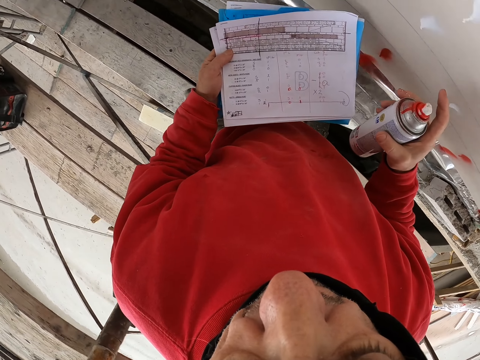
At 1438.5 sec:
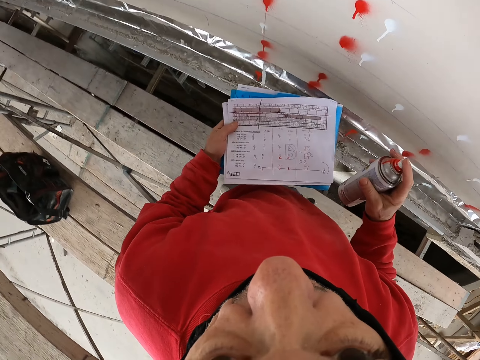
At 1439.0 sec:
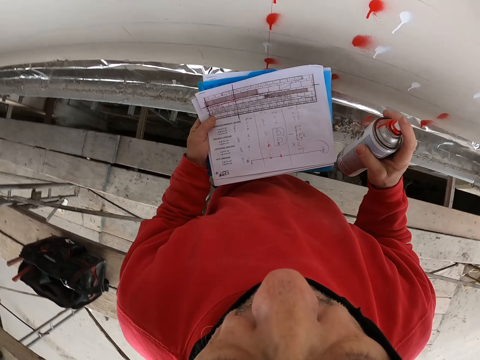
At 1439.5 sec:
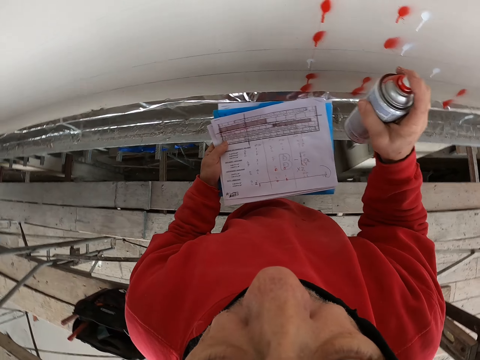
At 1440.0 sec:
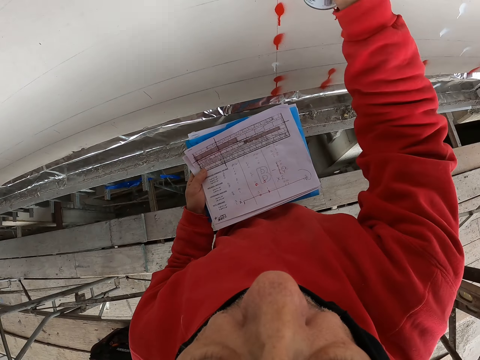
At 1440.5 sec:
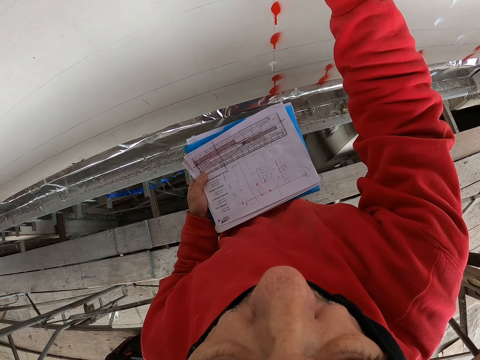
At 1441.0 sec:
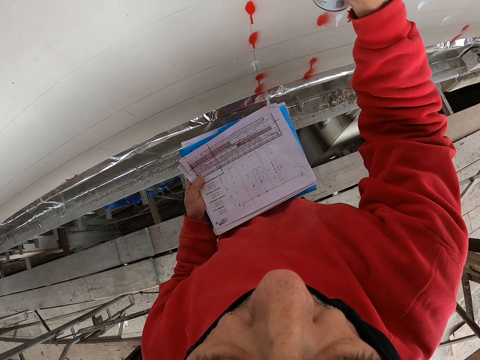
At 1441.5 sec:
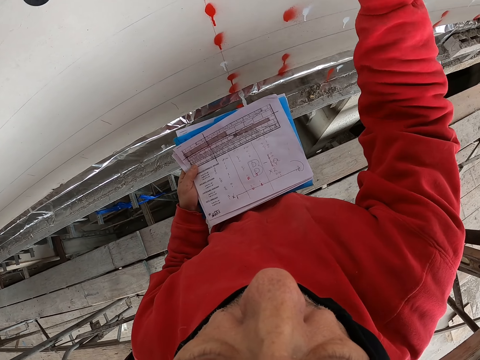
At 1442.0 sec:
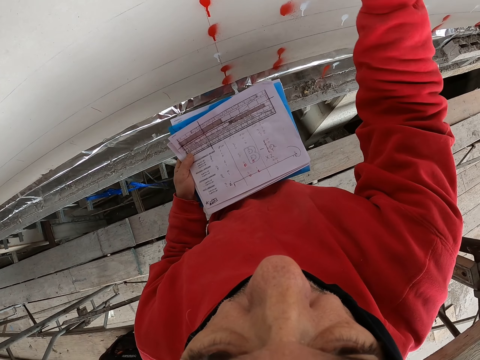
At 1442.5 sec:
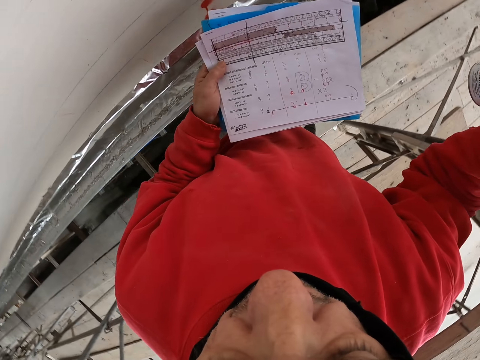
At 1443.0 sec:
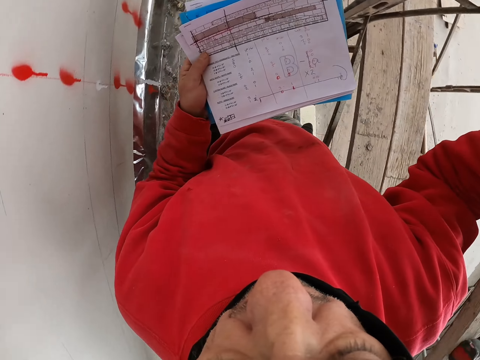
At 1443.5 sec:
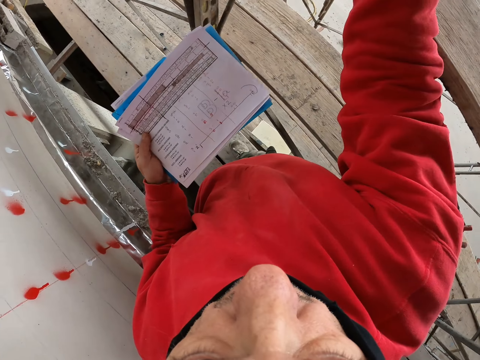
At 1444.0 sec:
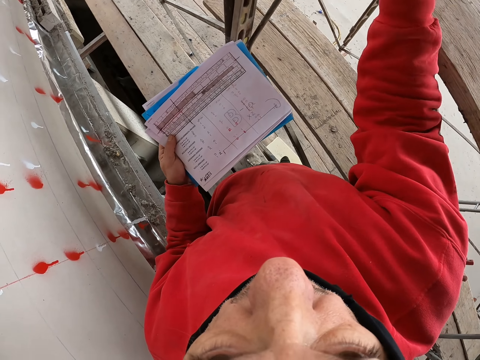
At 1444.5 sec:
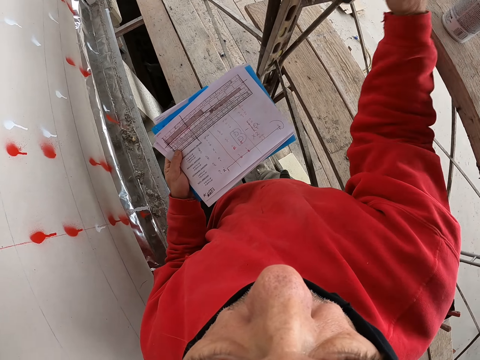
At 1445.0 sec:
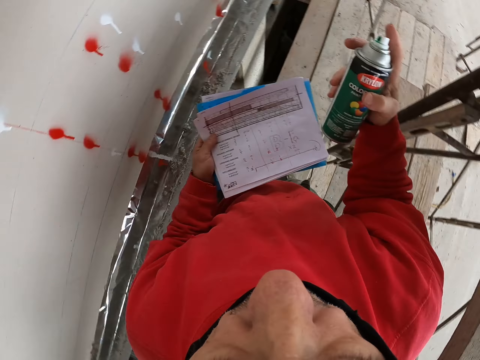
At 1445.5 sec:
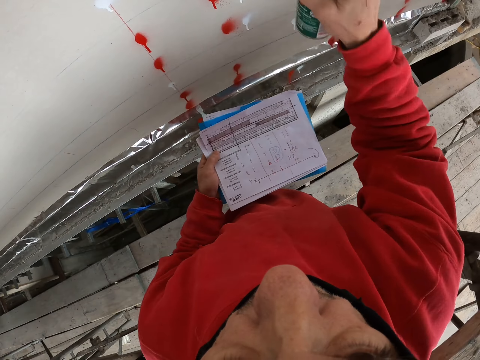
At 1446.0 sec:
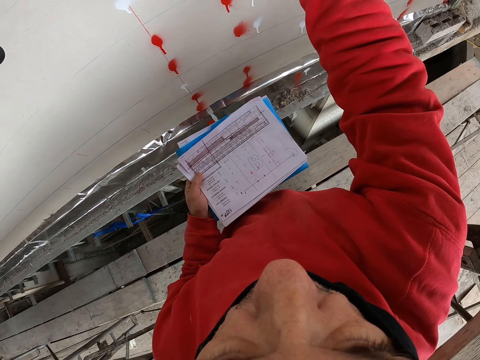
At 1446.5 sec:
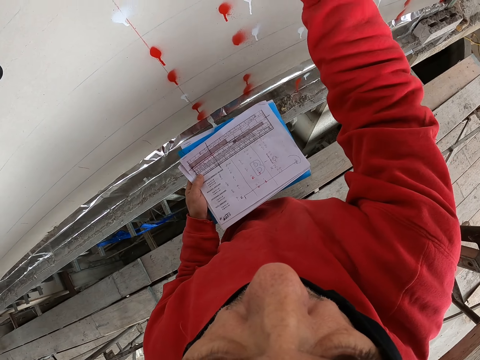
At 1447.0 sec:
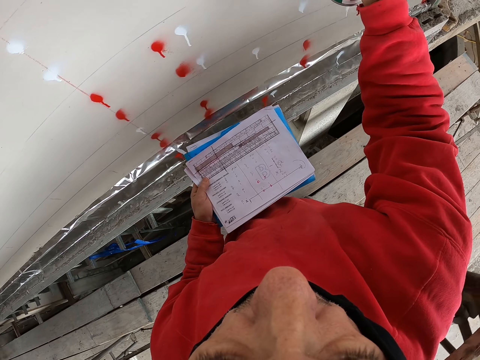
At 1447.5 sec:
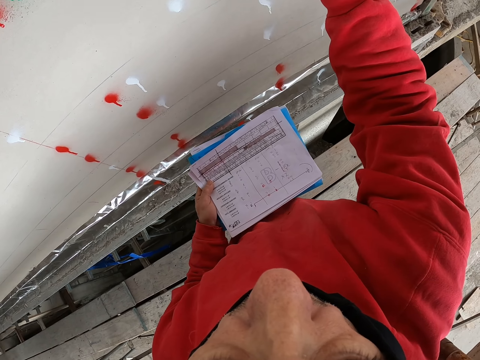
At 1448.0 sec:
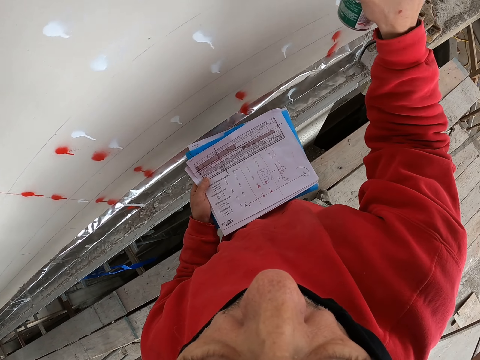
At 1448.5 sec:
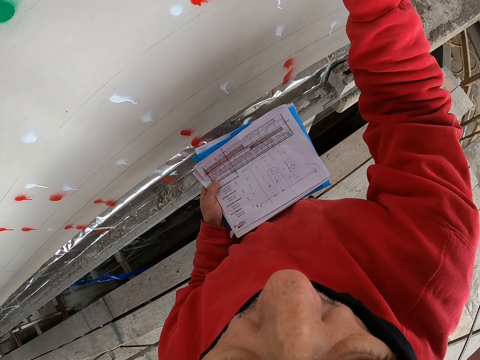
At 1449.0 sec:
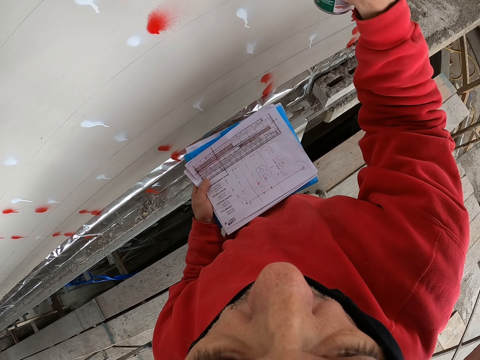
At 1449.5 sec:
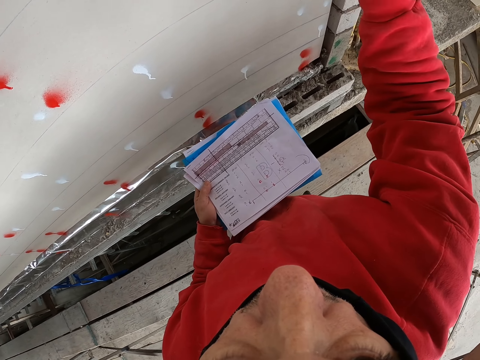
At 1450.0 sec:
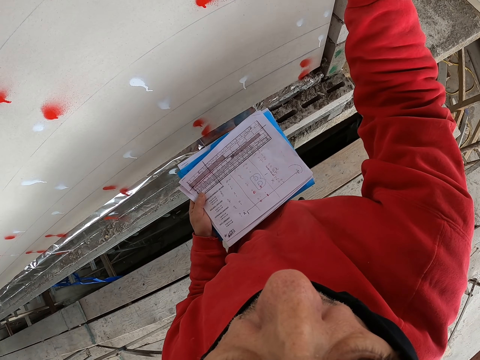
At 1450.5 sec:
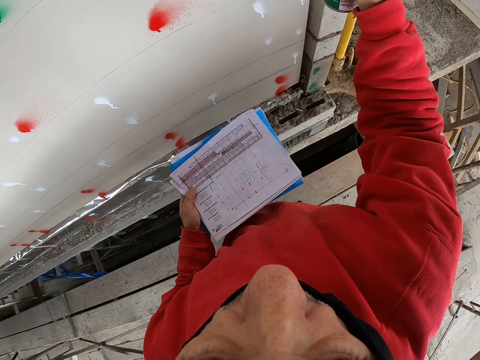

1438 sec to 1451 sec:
The camera wearer looks at the piece of paper. They make a step. They spray the color on the wall. They put down the spray bottle on the surface. They pick up the spray bottle and spray the color on the wall.

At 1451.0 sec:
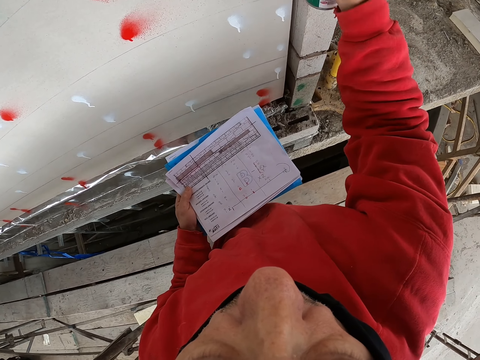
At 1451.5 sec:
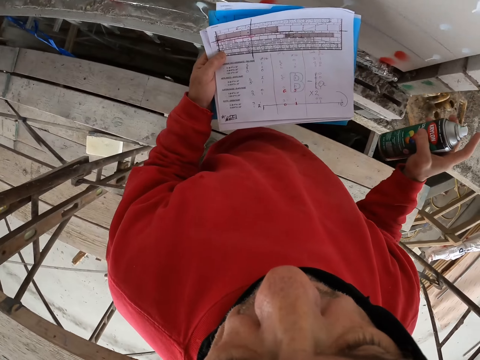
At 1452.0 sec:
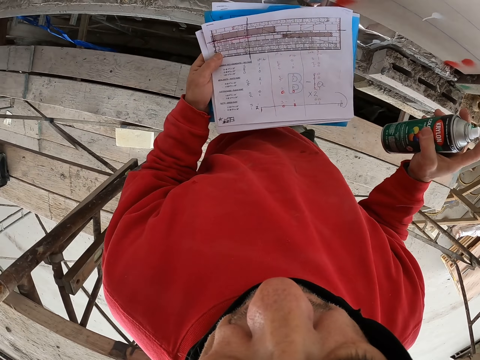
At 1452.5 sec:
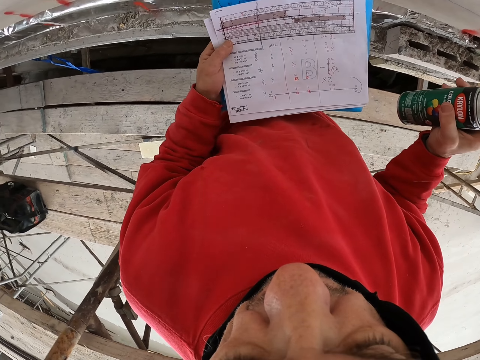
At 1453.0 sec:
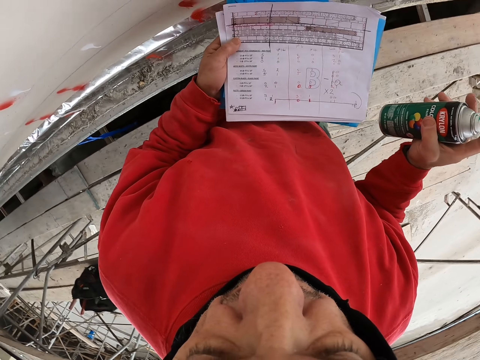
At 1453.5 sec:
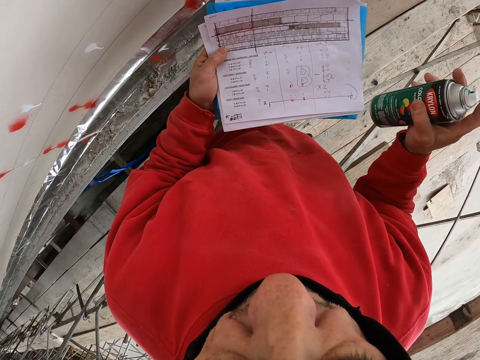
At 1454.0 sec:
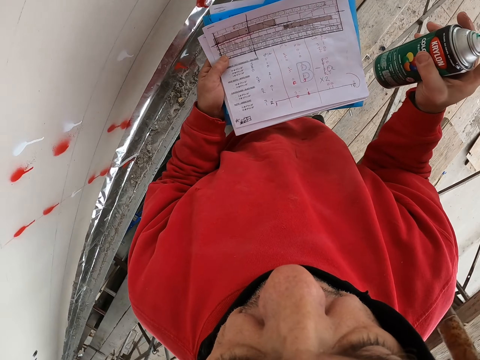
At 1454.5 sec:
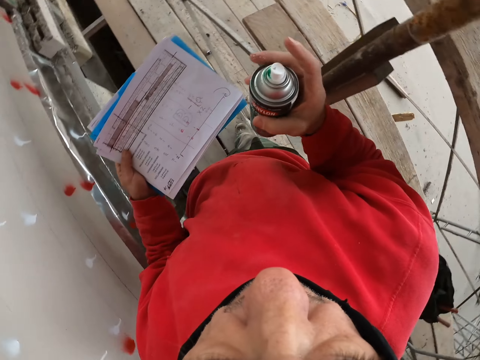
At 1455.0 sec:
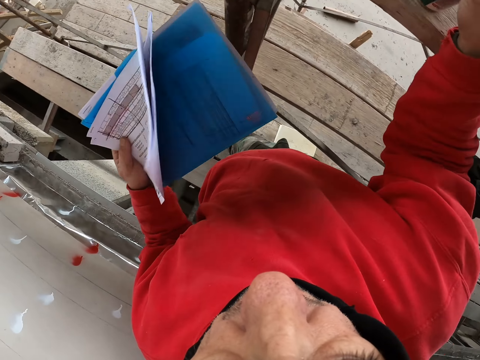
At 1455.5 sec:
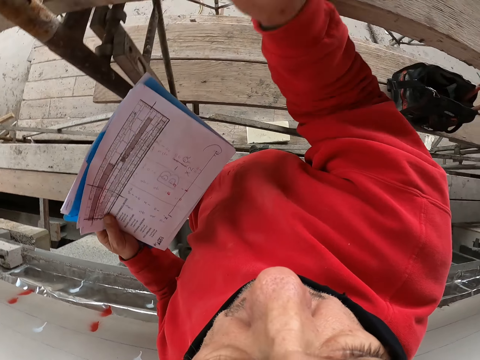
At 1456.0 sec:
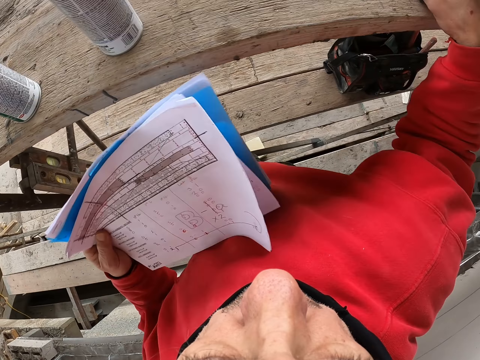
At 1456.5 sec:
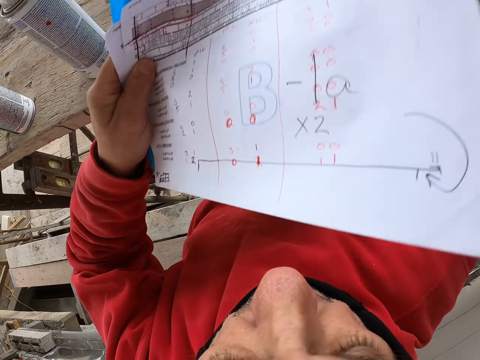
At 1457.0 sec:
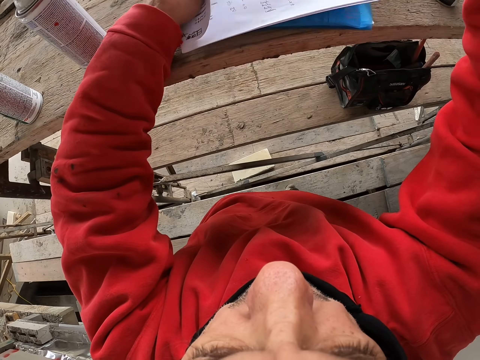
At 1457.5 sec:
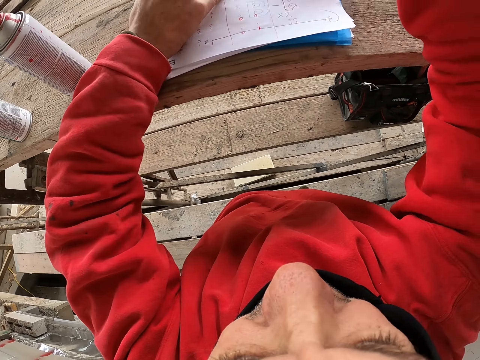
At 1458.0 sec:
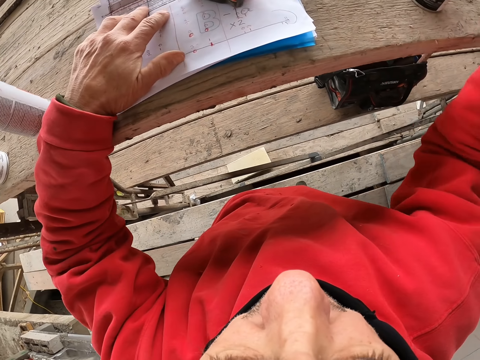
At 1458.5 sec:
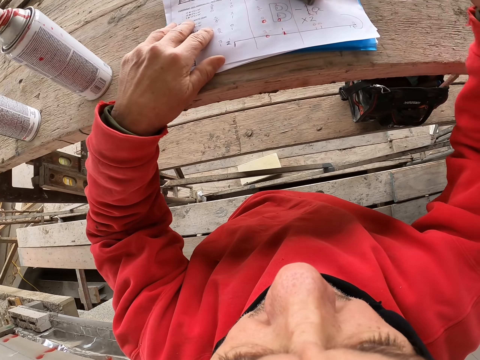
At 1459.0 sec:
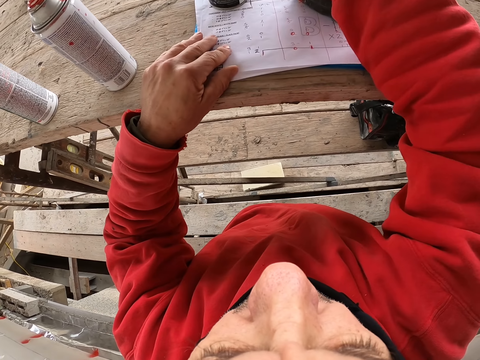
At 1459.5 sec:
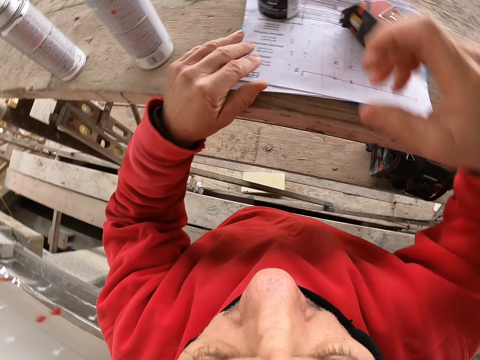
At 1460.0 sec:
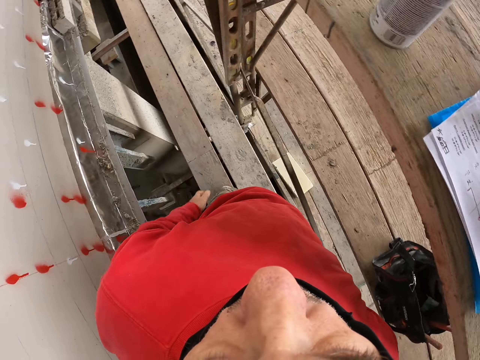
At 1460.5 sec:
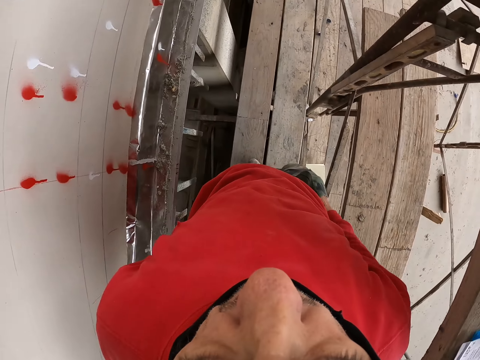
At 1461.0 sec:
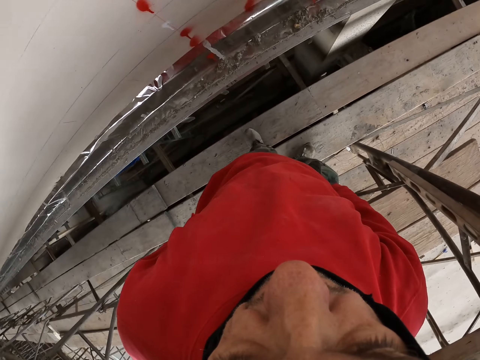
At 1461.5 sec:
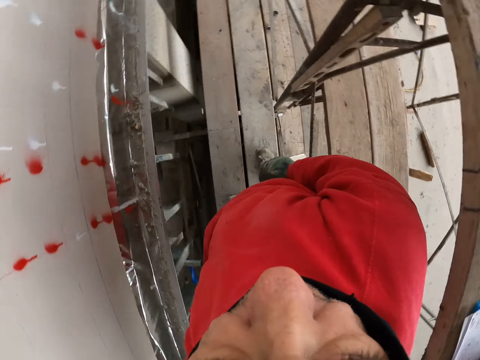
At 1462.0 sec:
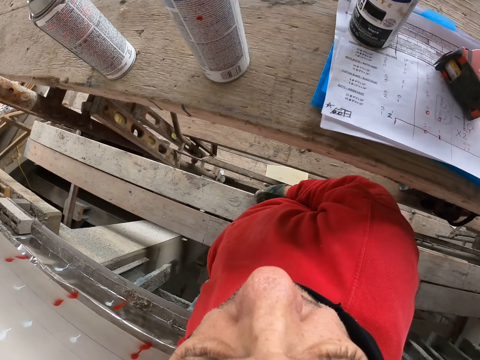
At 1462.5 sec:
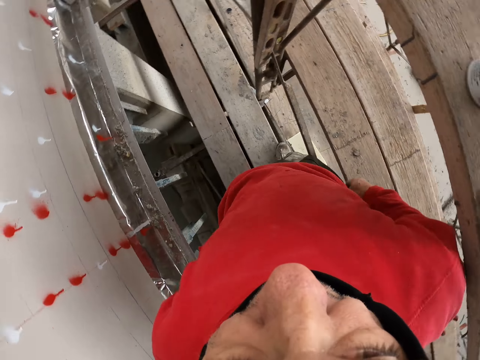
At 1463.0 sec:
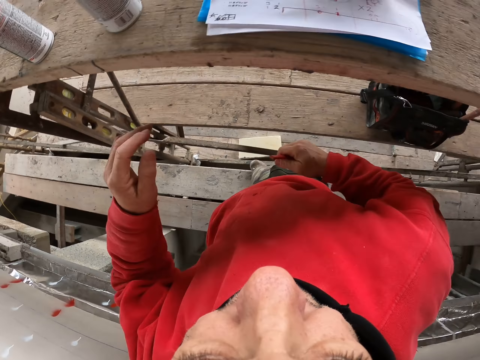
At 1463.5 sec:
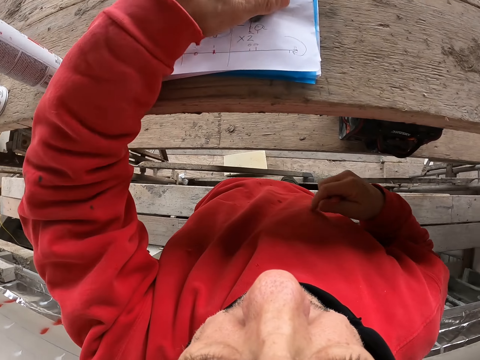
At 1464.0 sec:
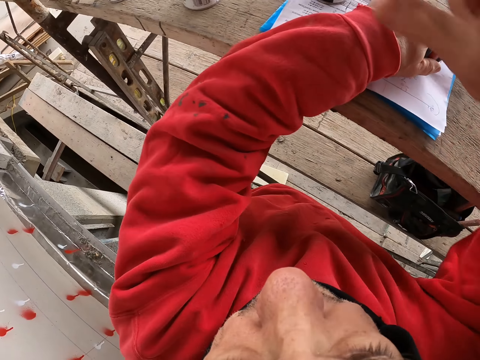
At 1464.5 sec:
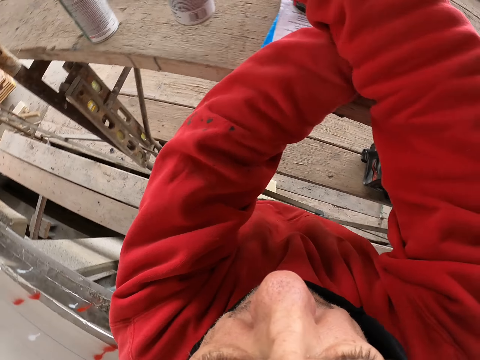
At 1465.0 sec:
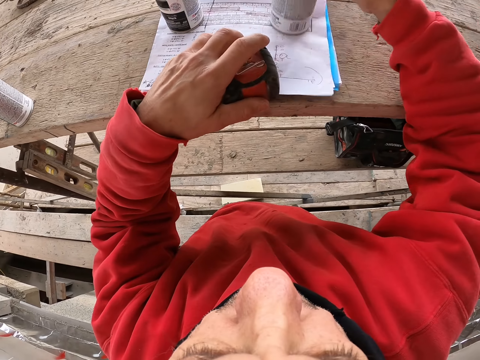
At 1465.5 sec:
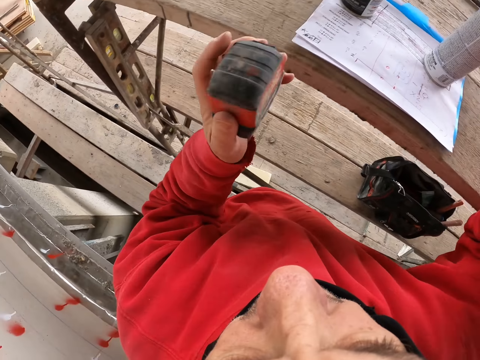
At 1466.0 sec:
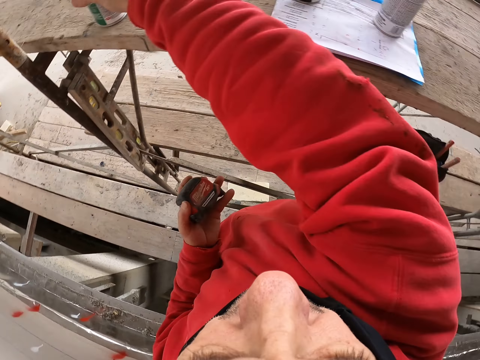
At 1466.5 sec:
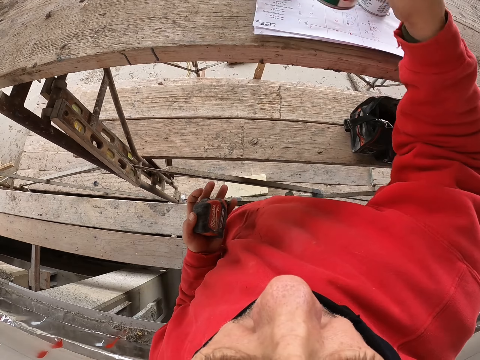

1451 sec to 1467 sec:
The camera wearer looks at the piece of paper. He puts down the spray bottle. He puts down the file. He puts down the spray bottle. He puts down his hand. He looks at the wall, turns around, and takes the tape measure. He moves the spray bottle, puts down the spray bottle, and picks up the spray bottle.
